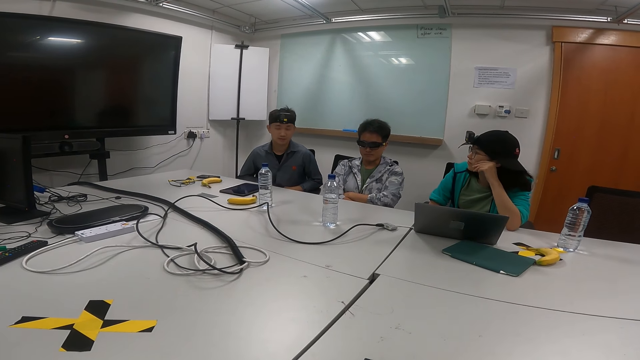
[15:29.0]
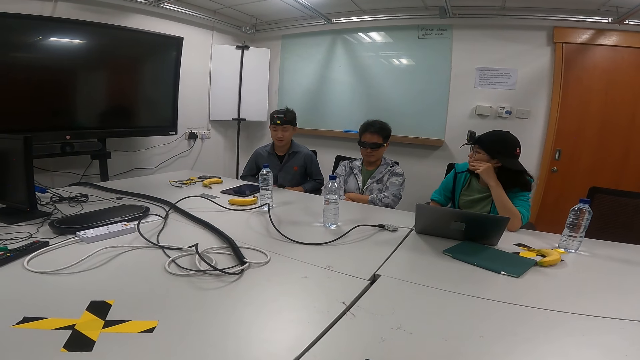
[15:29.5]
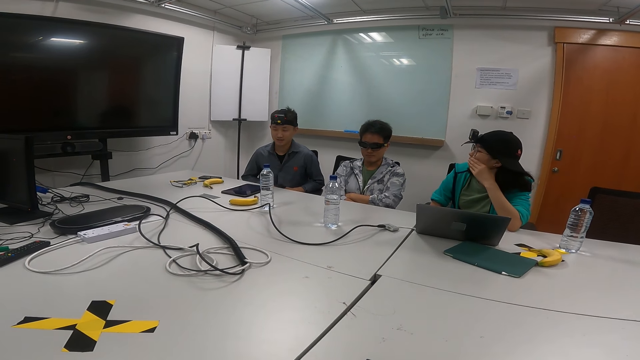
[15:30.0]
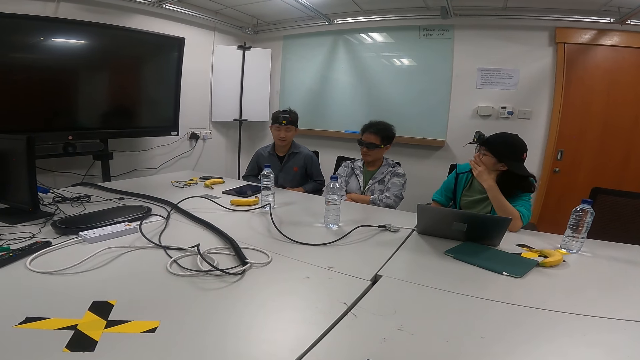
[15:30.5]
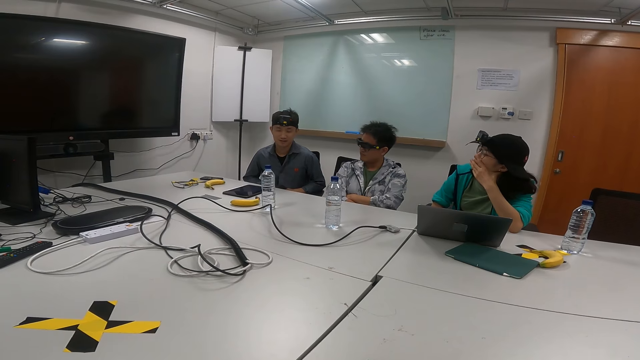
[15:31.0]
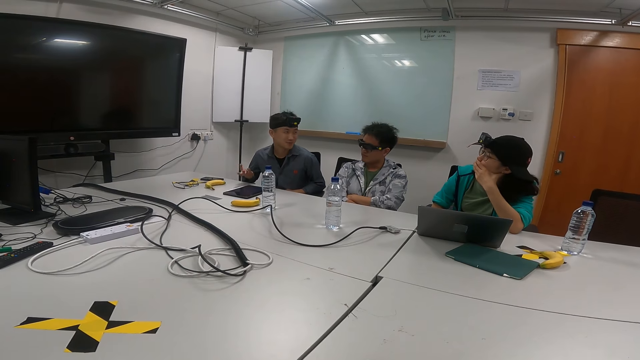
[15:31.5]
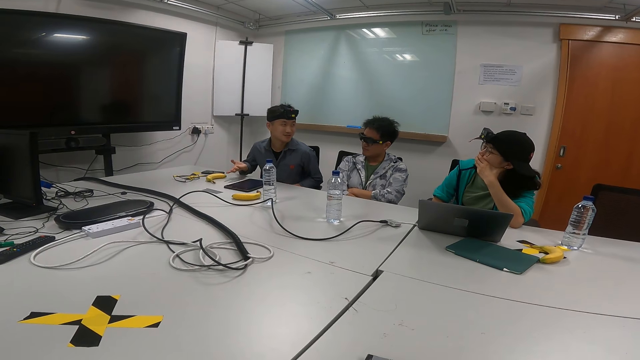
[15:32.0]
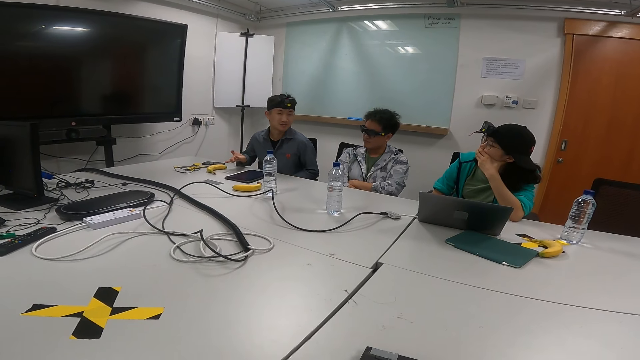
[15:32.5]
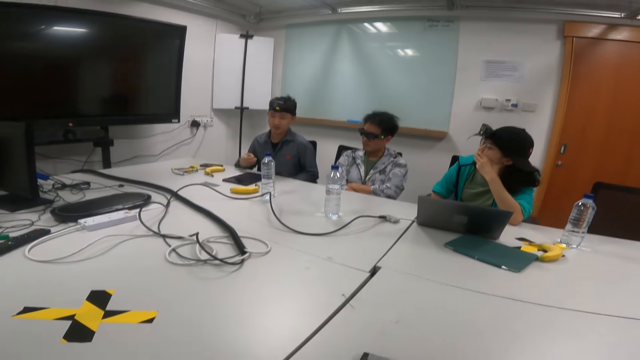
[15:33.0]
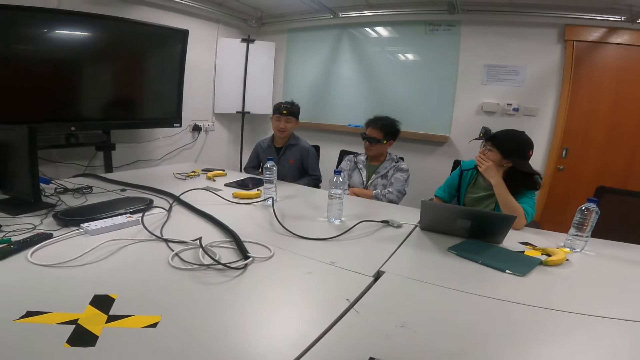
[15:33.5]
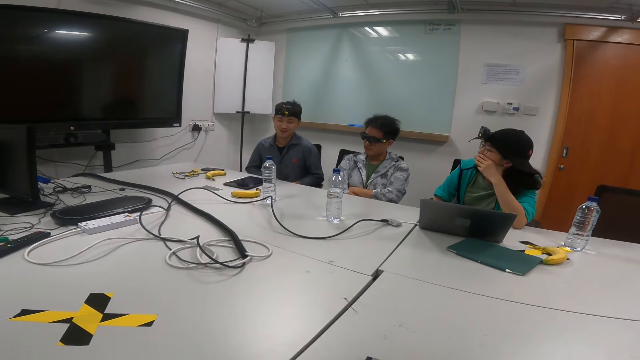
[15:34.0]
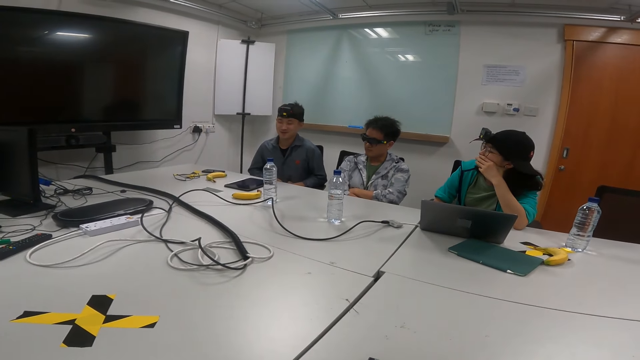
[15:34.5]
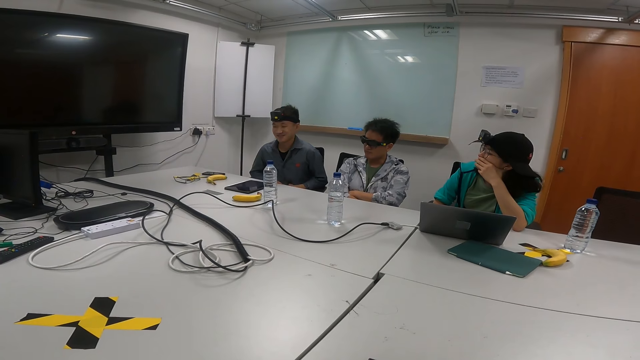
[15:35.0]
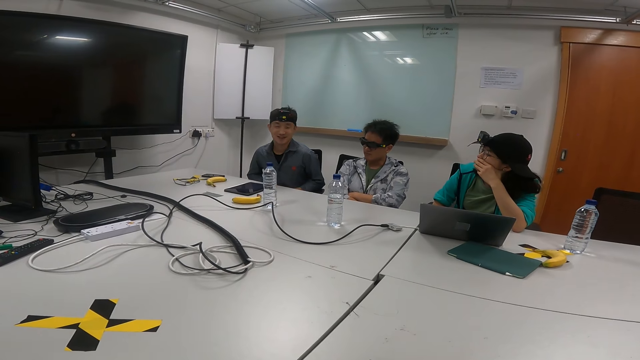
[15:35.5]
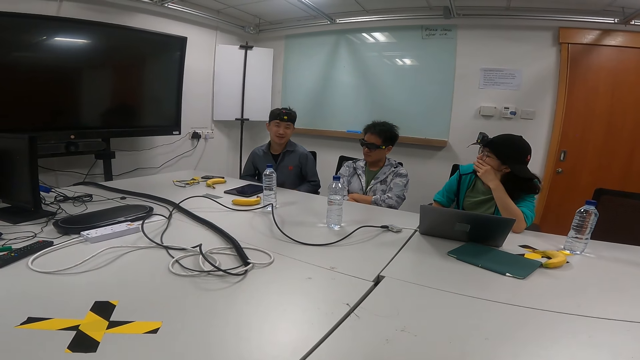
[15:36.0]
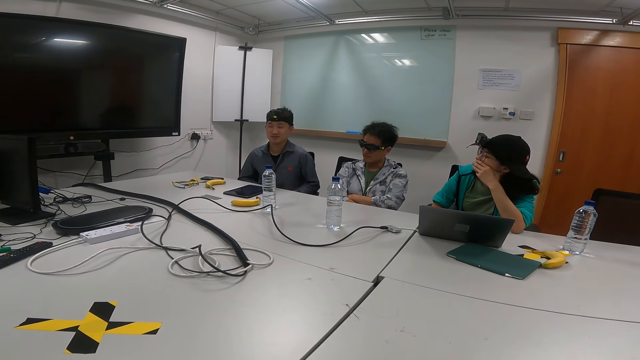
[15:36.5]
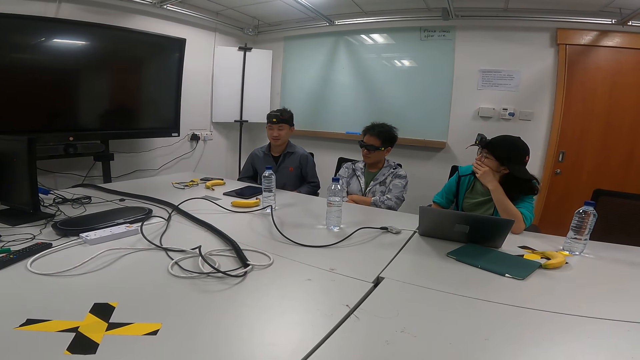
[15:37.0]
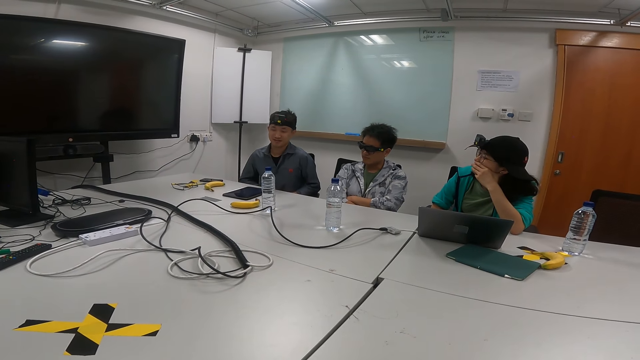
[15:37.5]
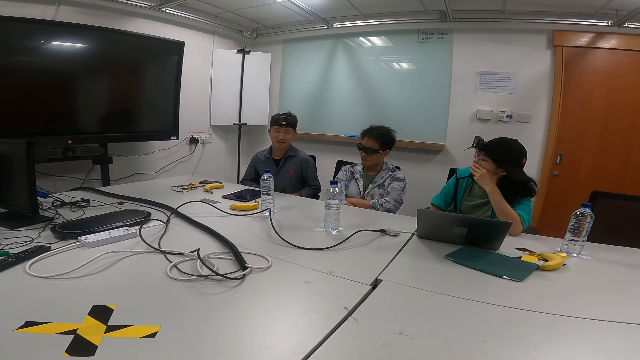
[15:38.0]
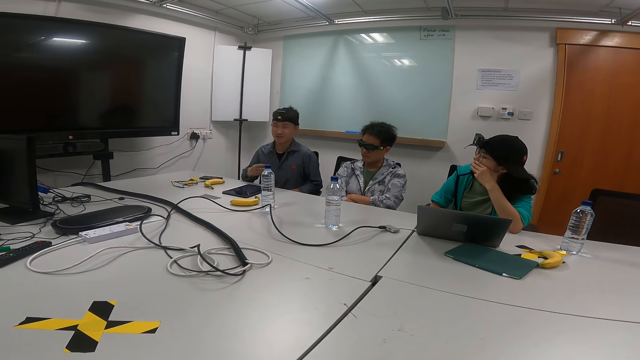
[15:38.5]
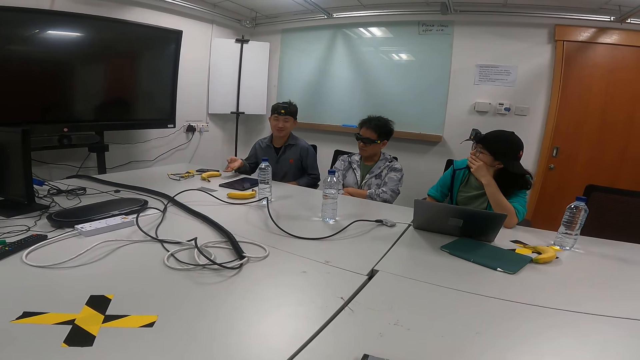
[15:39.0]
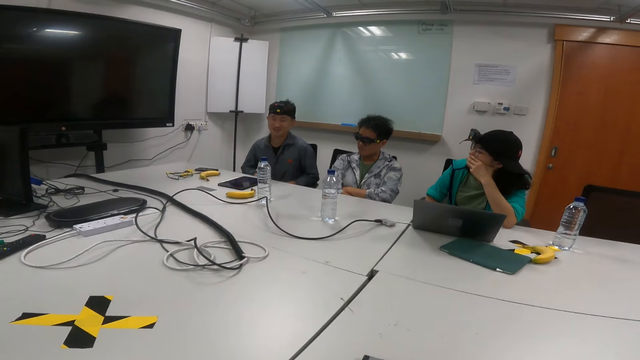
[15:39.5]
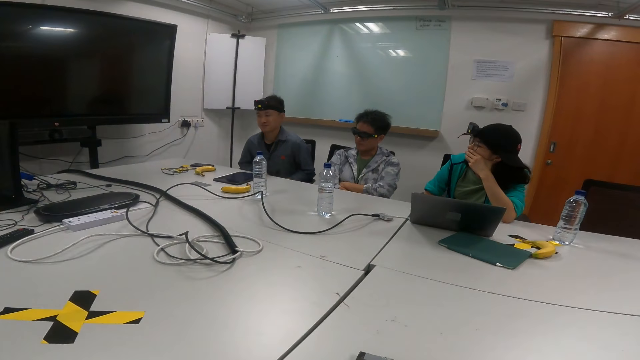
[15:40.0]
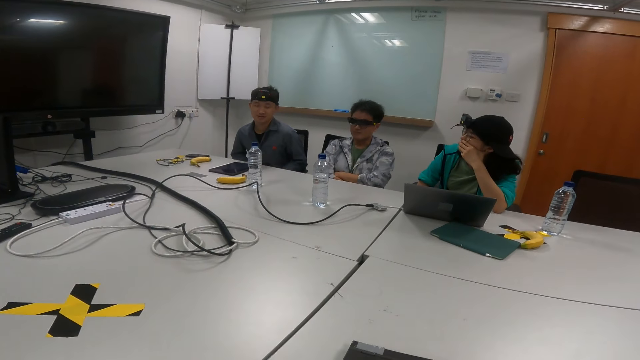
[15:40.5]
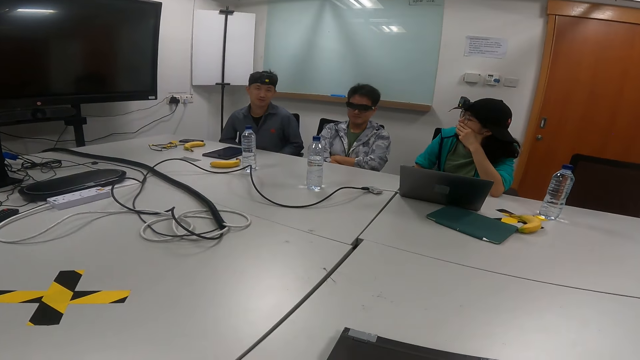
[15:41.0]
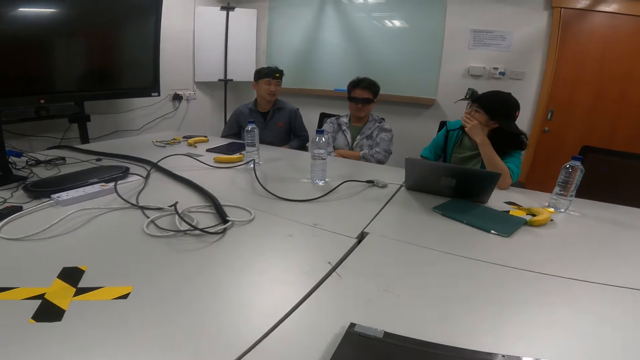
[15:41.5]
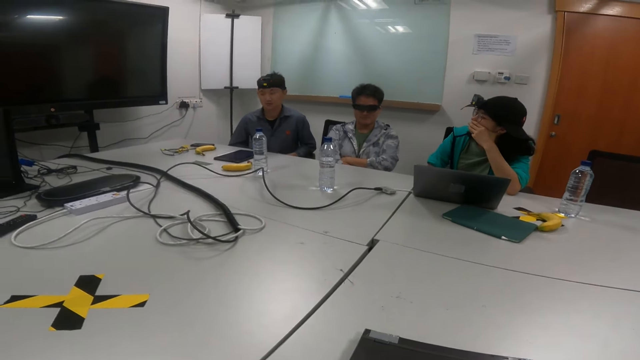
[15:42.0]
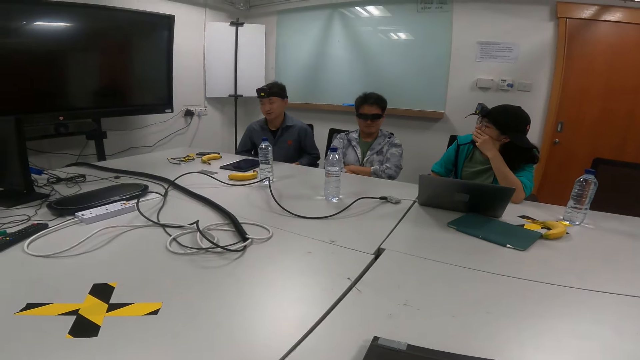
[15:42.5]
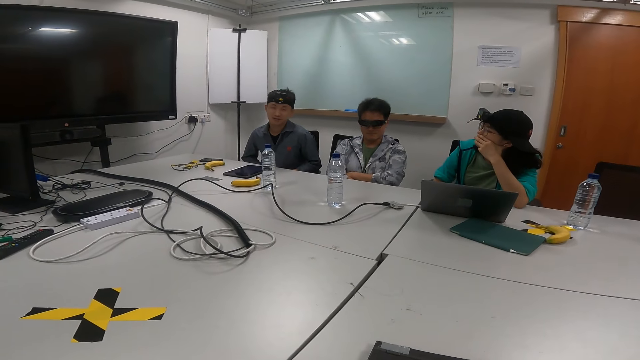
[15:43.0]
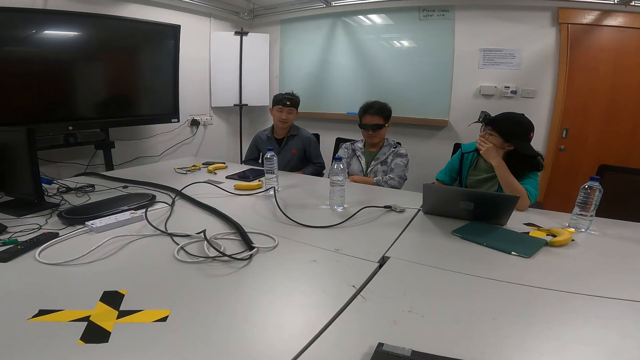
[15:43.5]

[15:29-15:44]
A person moves his right hand while talking. He moves his right hand while talking repeatedly.

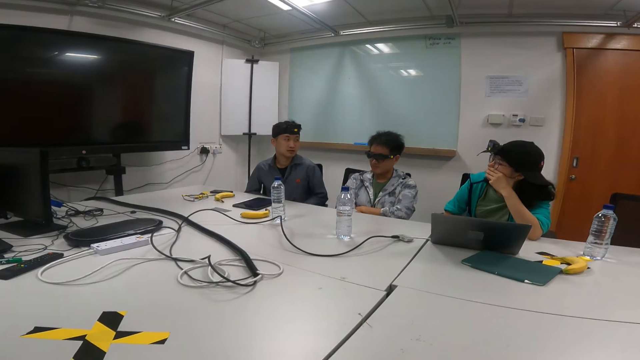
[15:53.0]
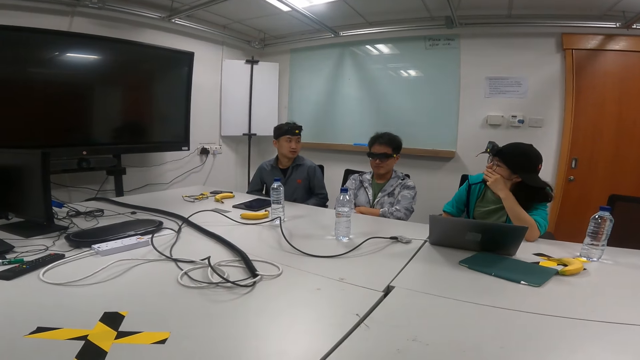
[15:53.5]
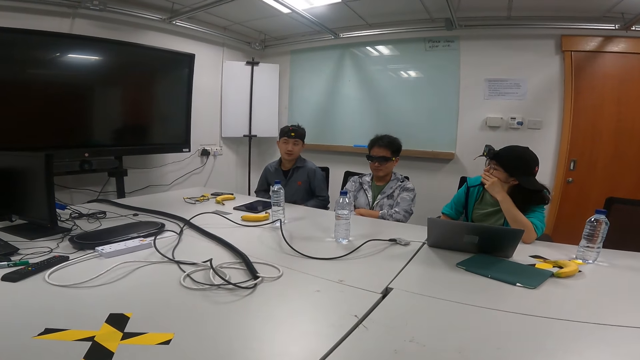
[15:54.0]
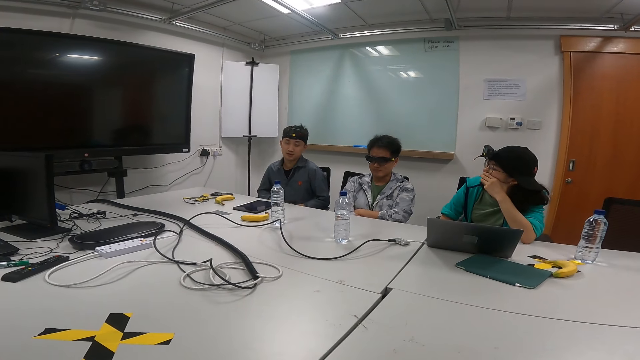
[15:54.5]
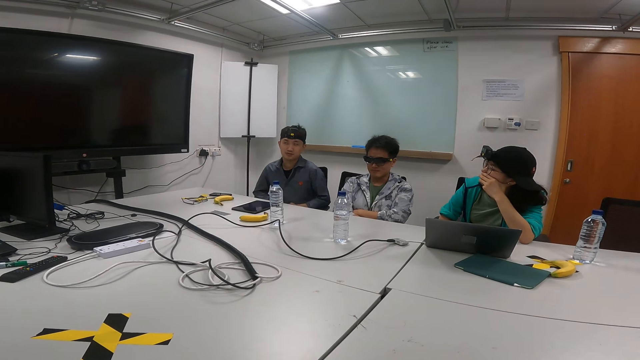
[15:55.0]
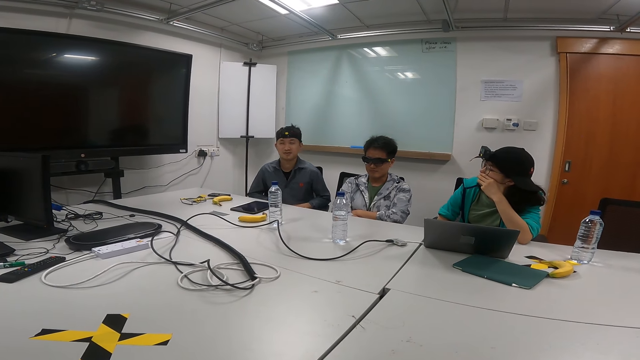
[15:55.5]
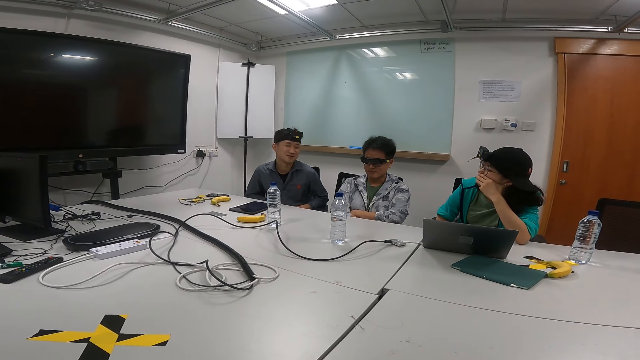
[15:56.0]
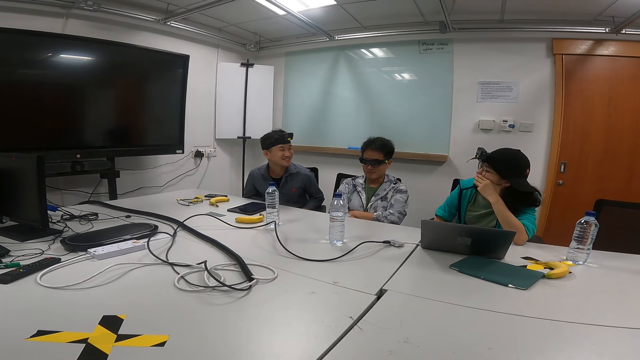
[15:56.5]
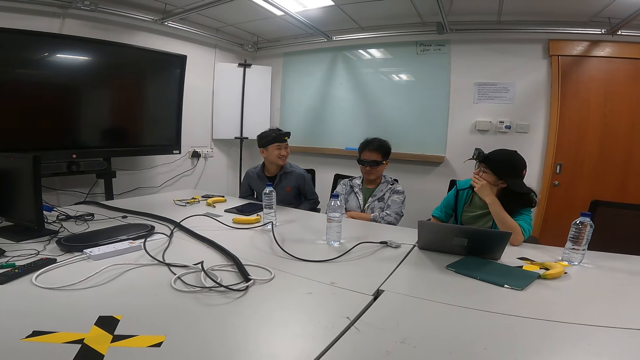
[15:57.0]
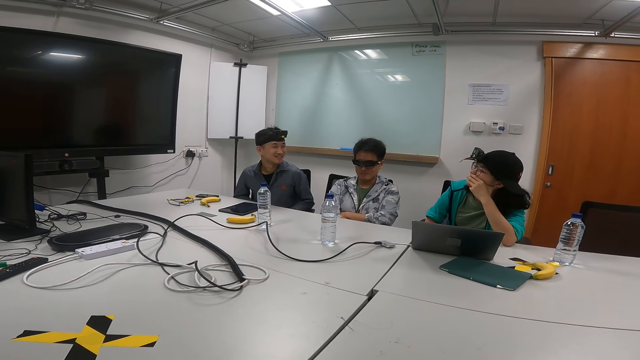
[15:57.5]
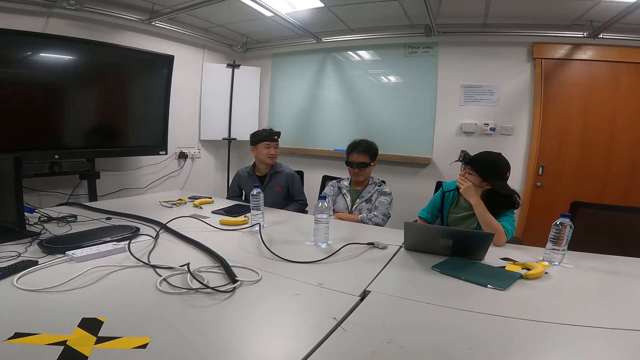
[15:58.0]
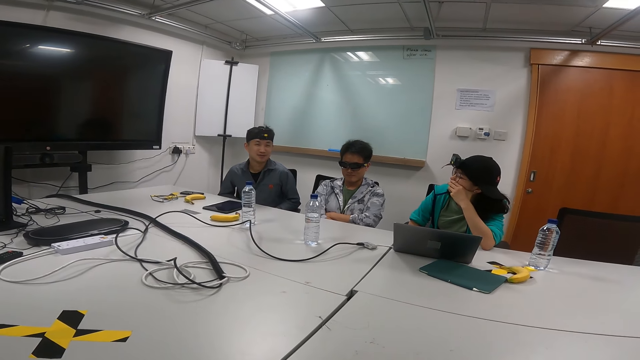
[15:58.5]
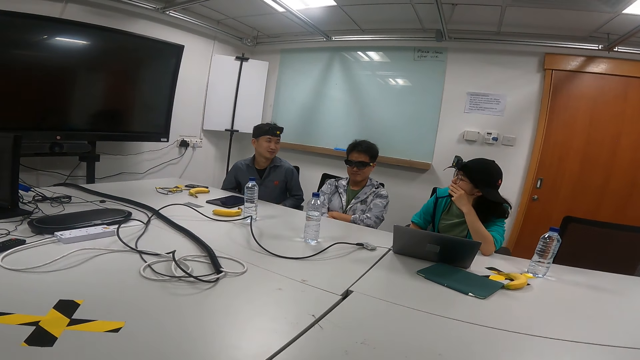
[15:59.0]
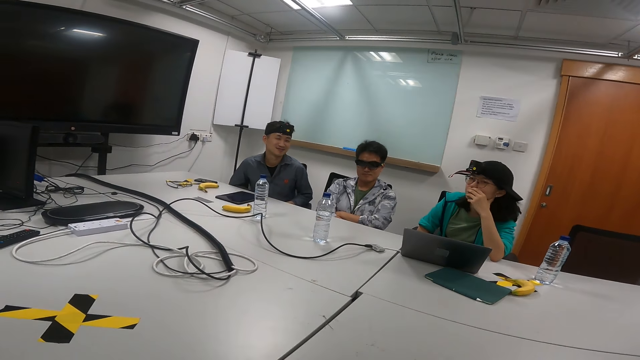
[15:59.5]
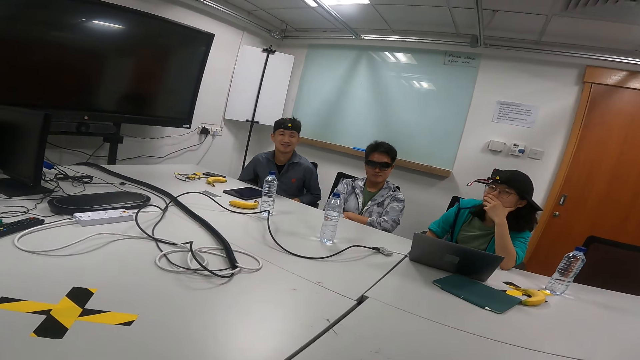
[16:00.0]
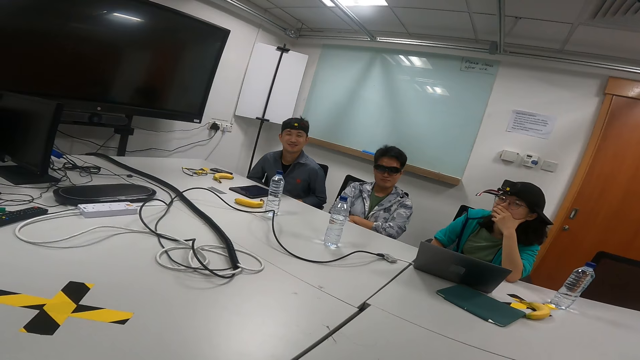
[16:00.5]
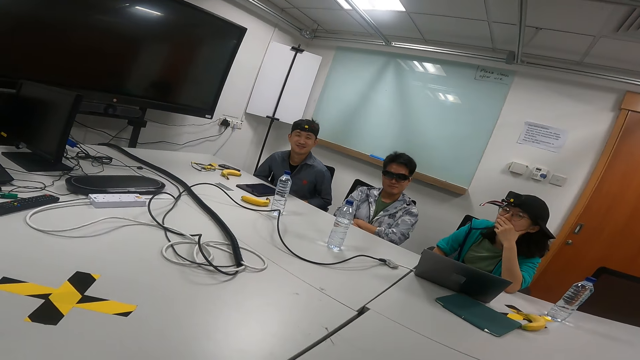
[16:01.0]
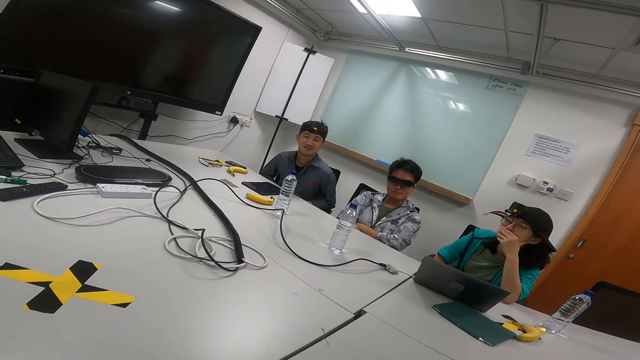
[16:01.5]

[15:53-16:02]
The camera wearer talks in the meeting room.
